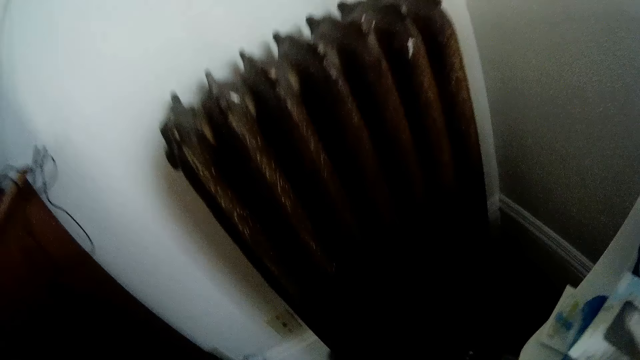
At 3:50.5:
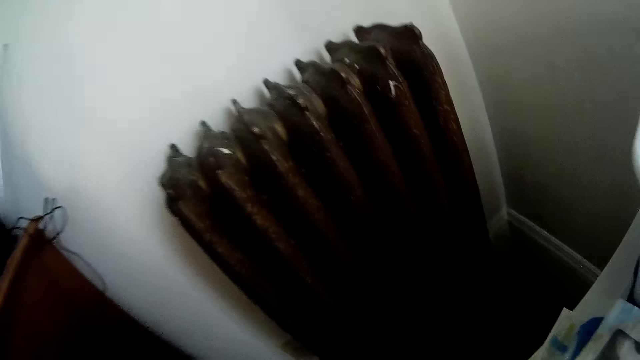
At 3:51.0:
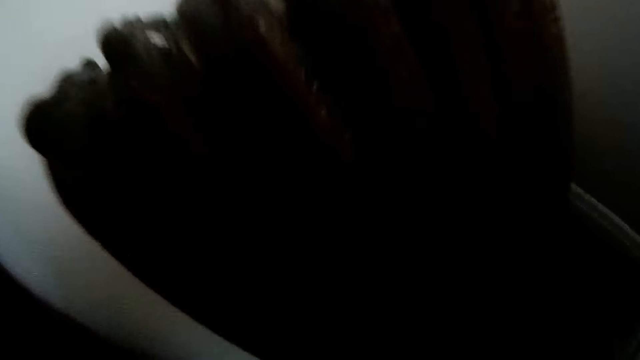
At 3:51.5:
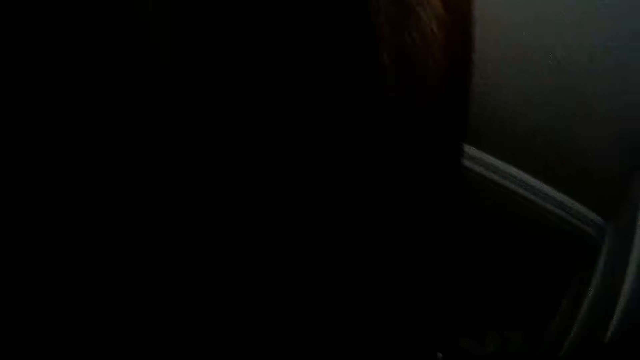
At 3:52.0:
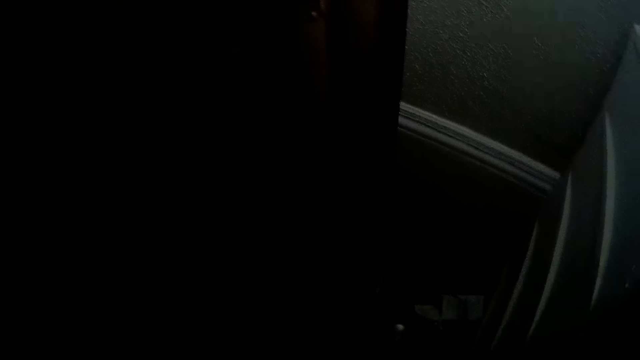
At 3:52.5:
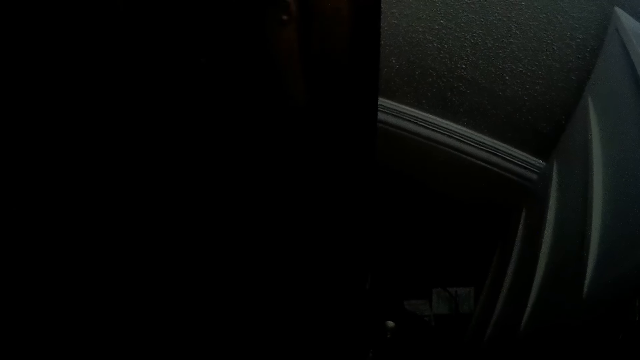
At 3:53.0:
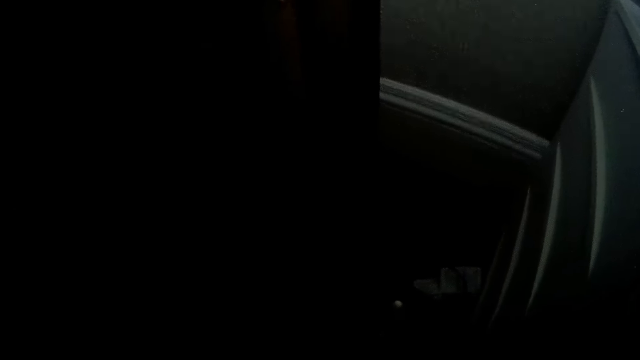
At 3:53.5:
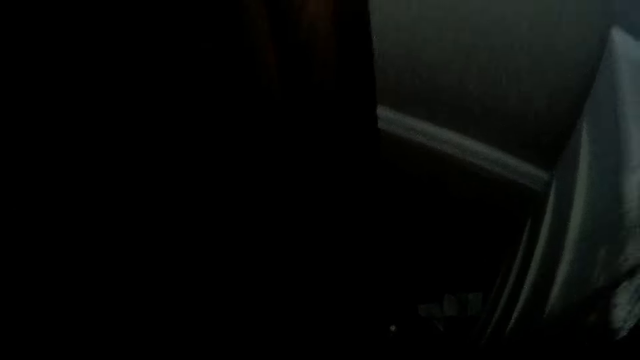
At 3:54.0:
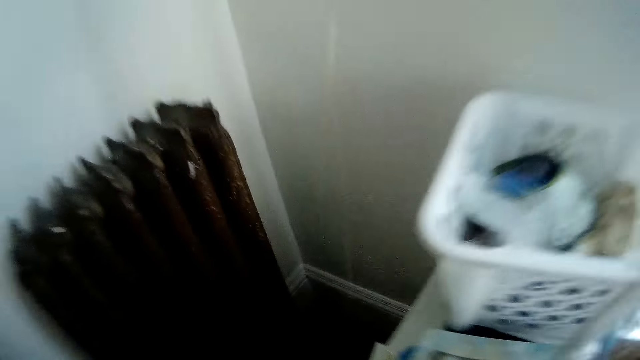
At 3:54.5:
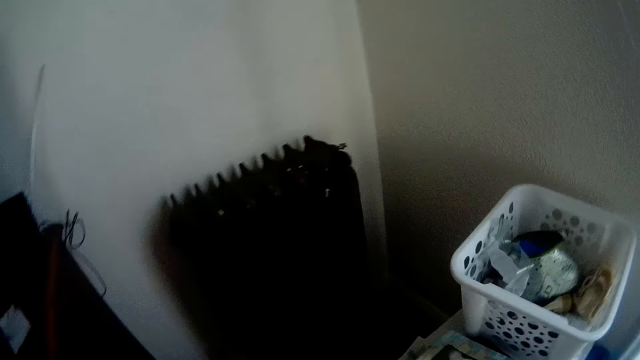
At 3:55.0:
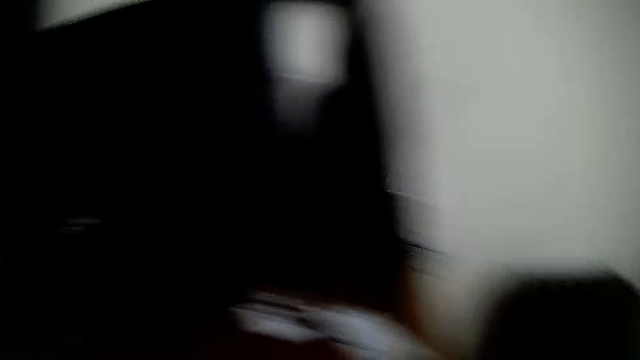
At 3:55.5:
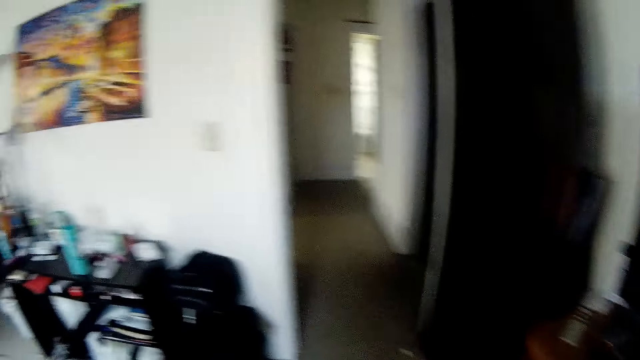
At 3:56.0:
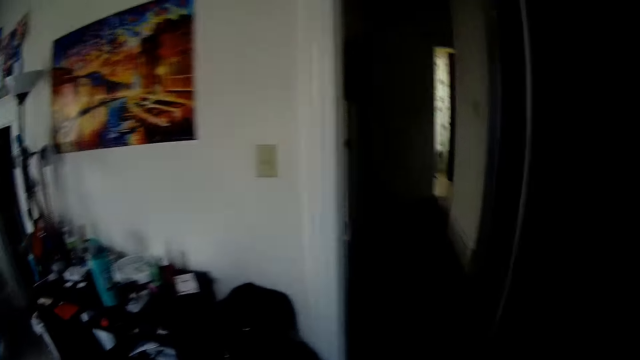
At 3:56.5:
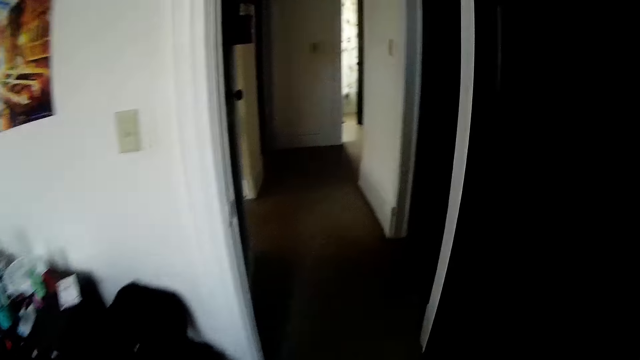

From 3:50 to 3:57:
The camera wearer raises up. They bend down. They raise up. They walk.

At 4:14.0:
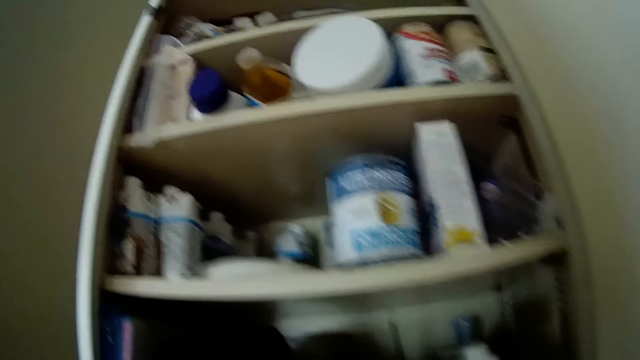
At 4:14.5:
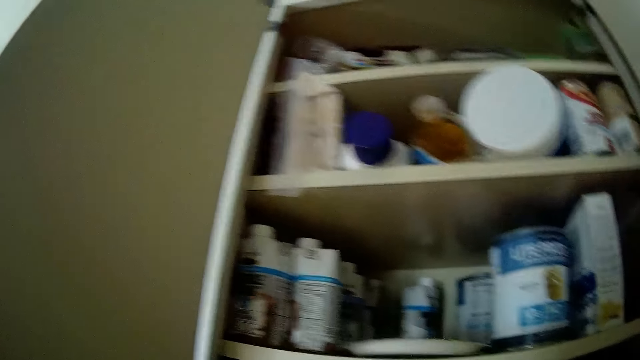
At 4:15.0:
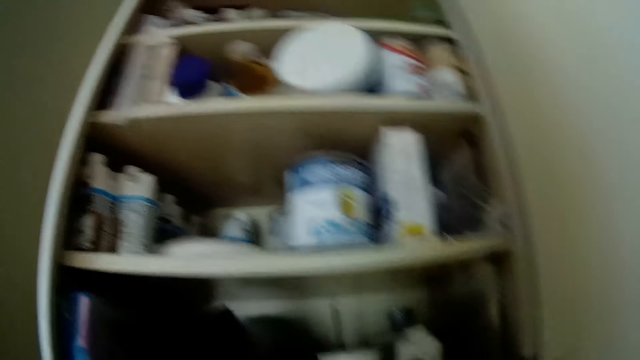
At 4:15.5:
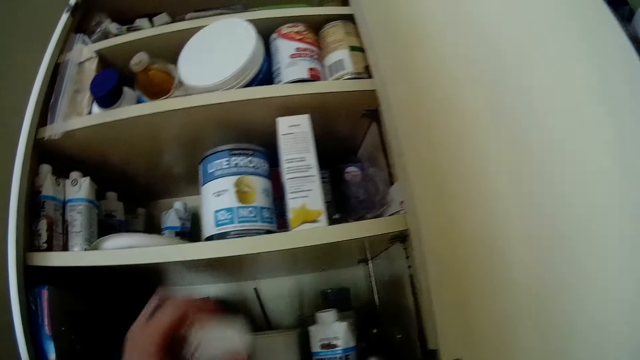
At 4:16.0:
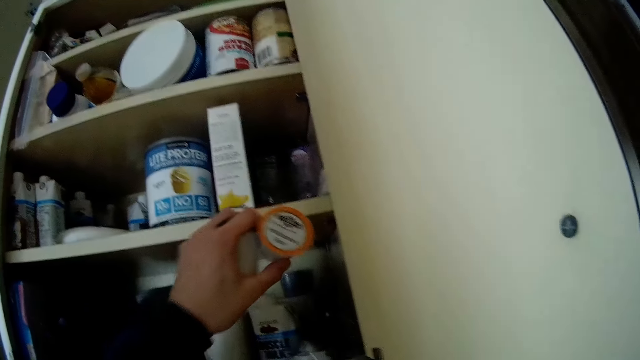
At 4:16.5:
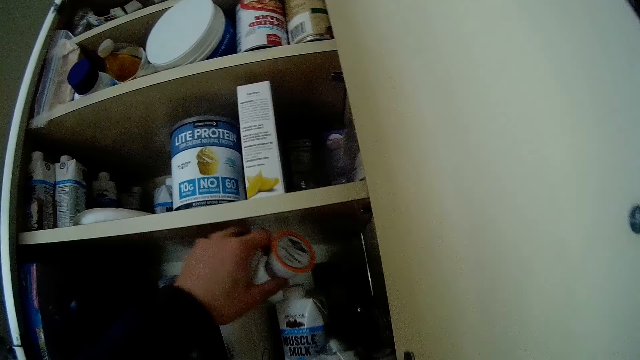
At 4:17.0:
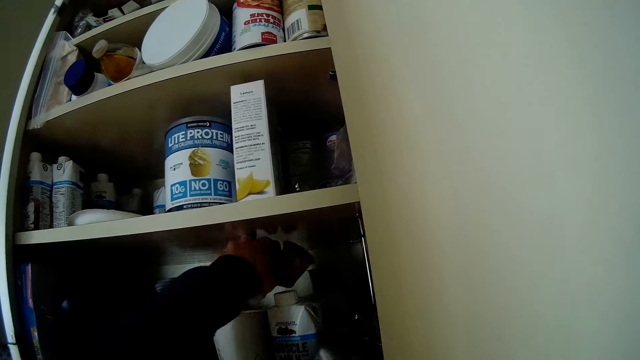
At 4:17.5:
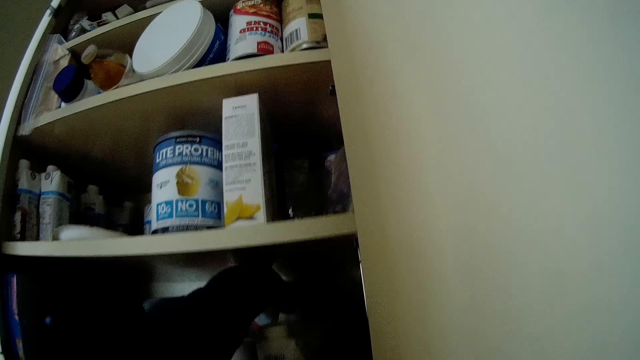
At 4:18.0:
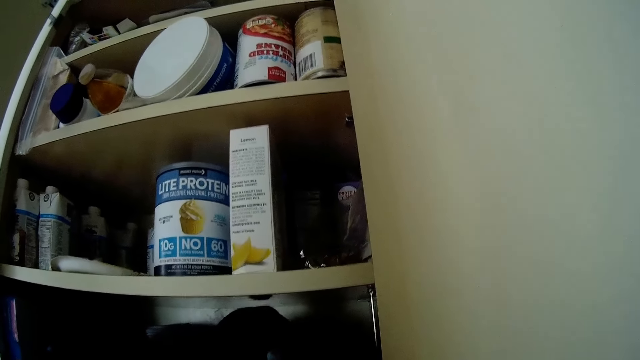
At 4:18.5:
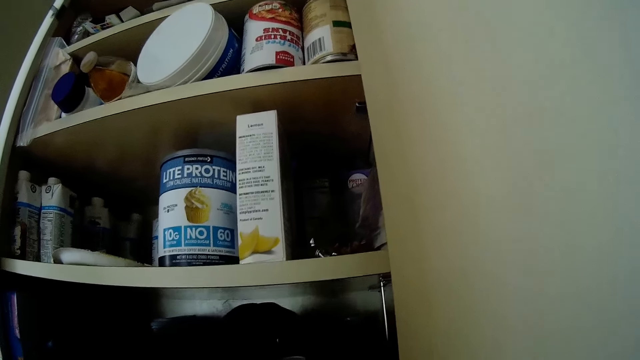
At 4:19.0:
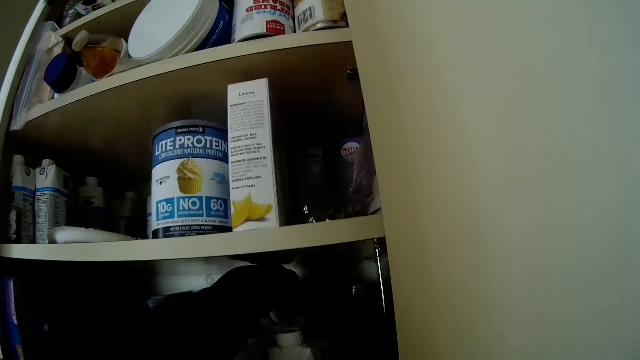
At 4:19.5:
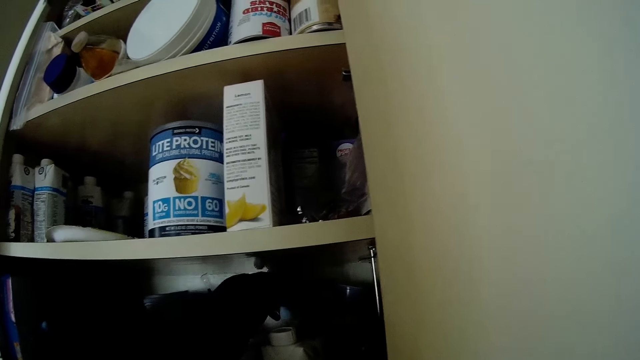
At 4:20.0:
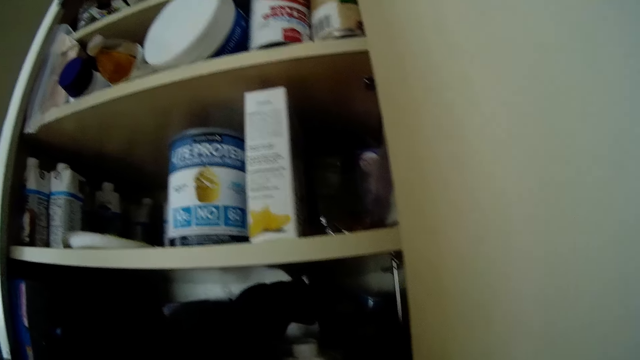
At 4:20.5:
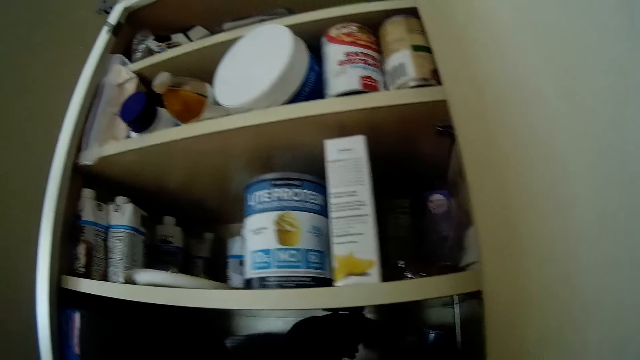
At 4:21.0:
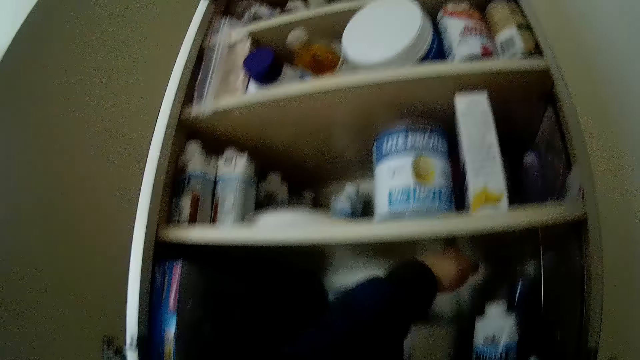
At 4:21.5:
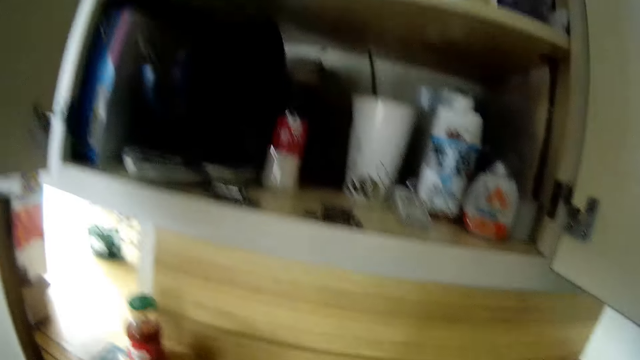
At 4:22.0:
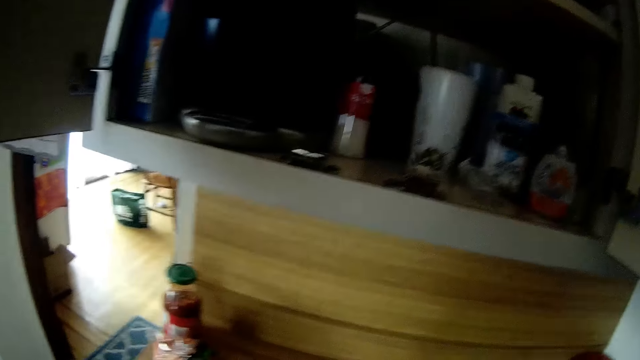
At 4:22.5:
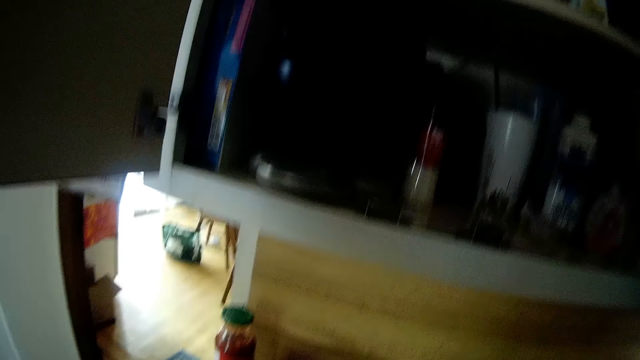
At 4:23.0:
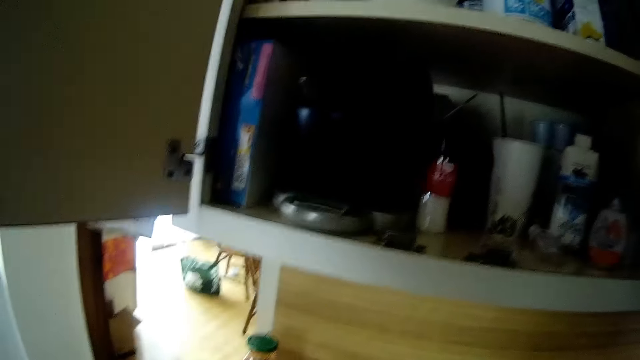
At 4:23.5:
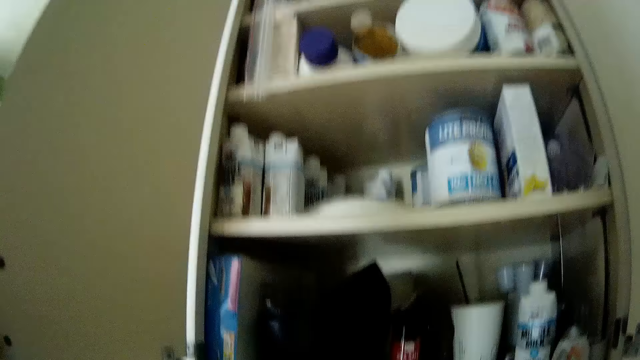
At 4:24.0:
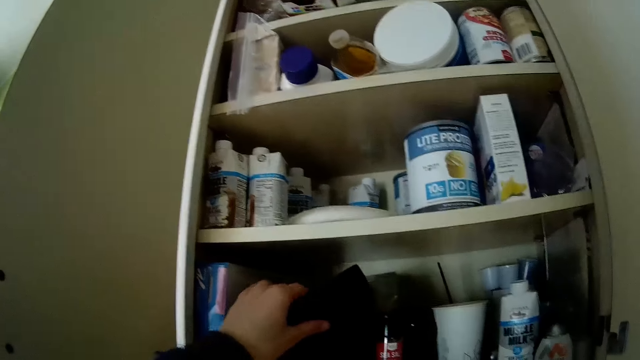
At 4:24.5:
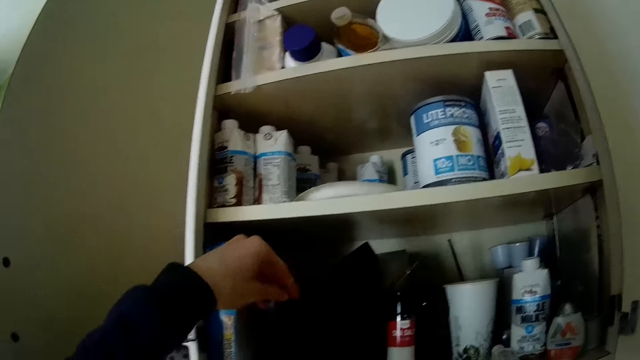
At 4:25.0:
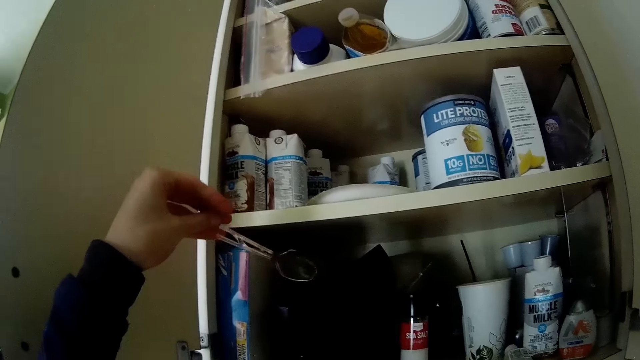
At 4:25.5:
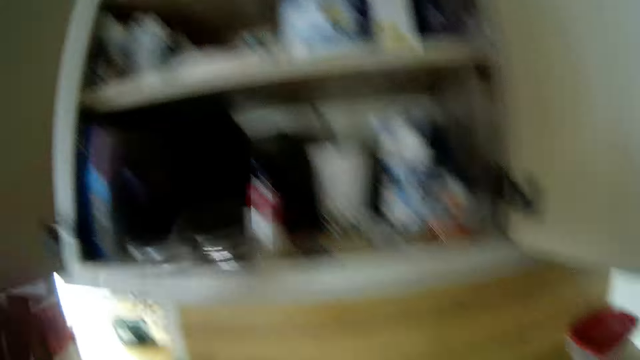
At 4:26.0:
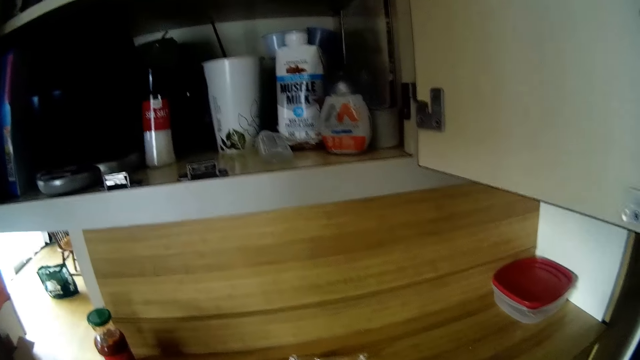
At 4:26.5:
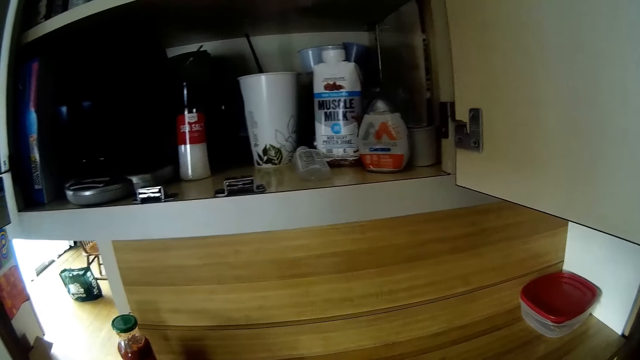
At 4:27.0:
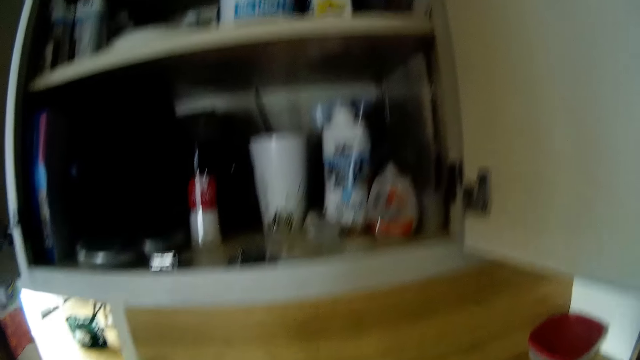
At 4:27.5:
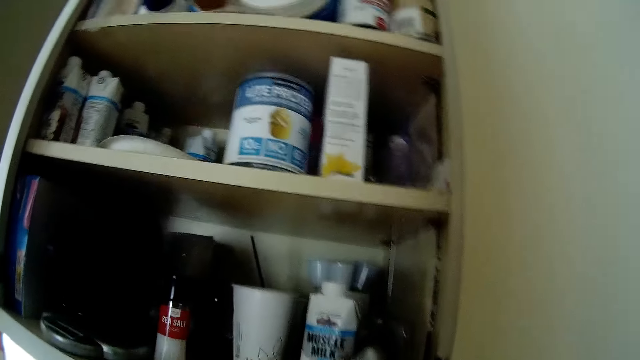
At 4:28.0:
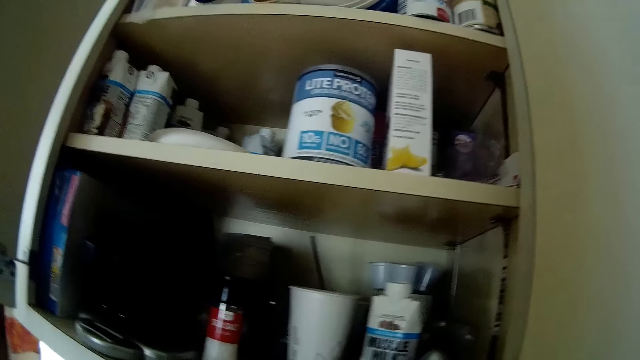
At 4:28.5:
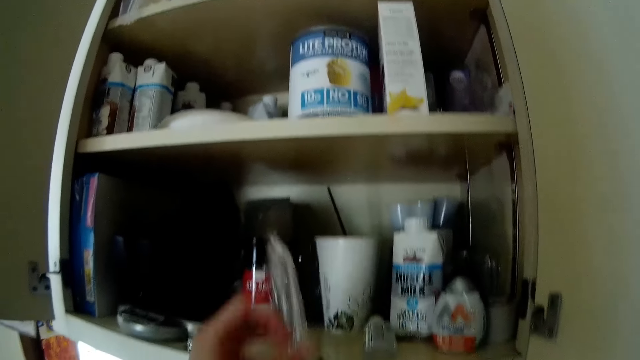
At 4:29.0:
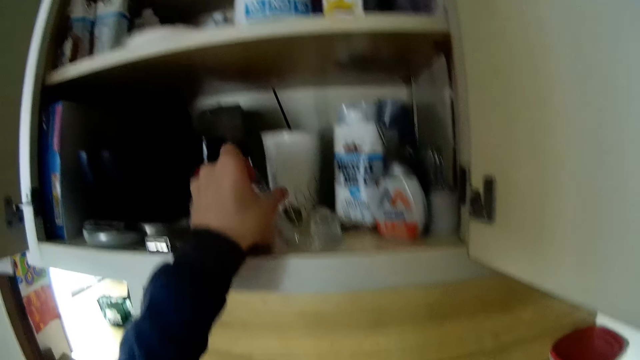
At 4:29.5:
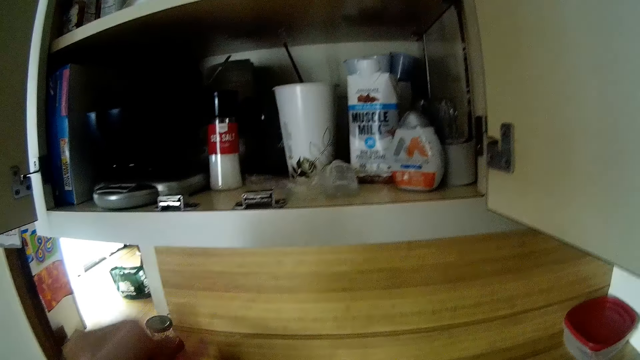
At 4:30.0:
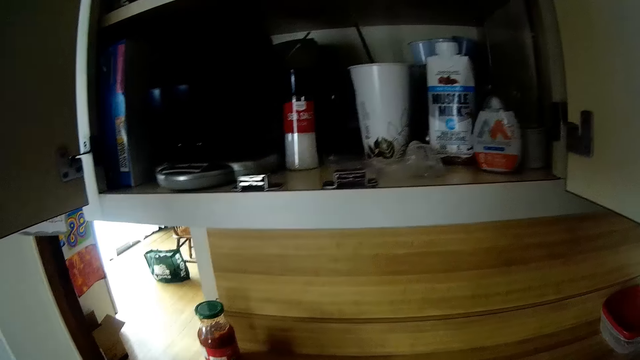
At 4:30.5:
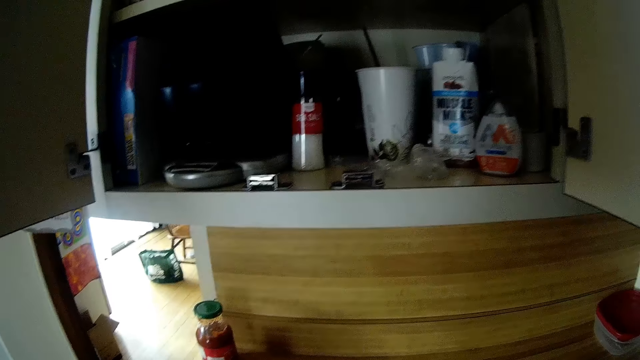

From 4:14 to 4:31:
The camera wearer places two cups of margarine into a cupboard or cabinet with her left hand. She removes the hand from the cabinet. She picks up a spoon from the cupboard with her left hand. She places the plastic spoon in her right hand into the cupboard.
